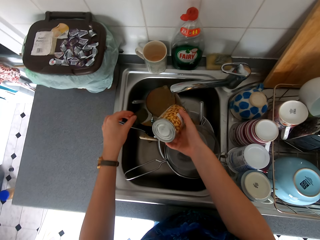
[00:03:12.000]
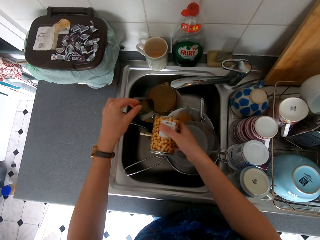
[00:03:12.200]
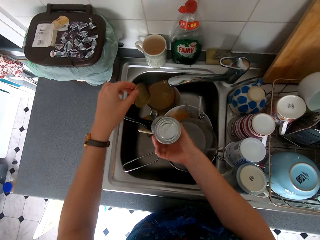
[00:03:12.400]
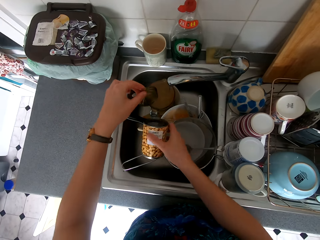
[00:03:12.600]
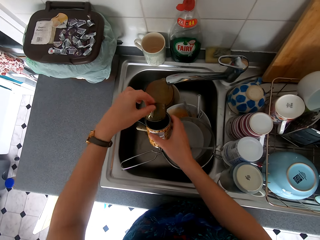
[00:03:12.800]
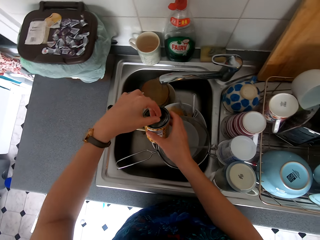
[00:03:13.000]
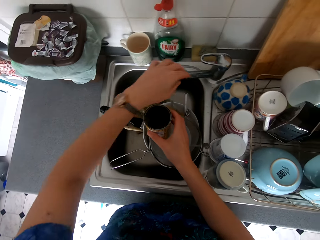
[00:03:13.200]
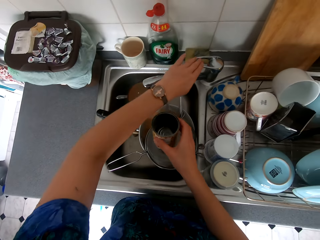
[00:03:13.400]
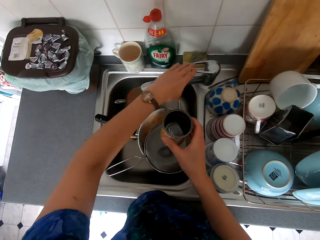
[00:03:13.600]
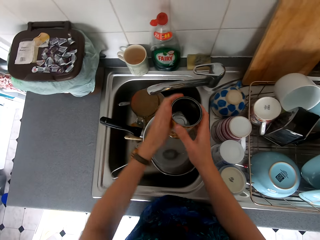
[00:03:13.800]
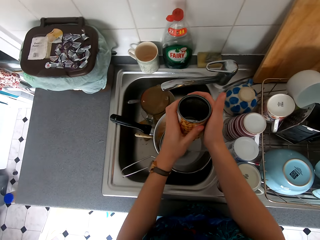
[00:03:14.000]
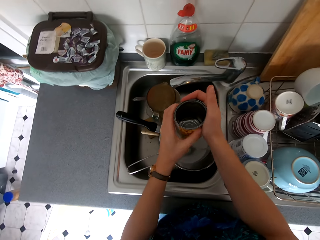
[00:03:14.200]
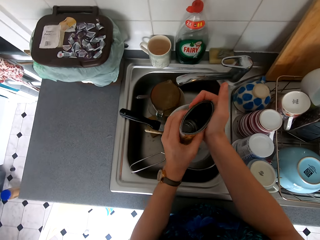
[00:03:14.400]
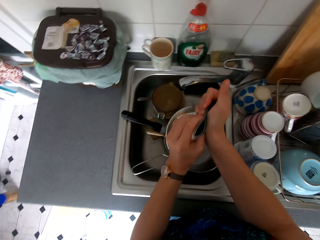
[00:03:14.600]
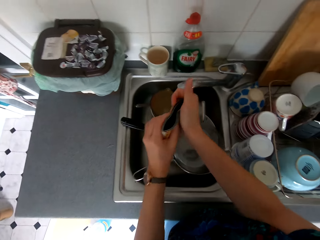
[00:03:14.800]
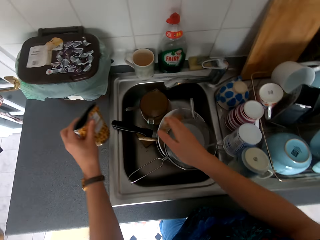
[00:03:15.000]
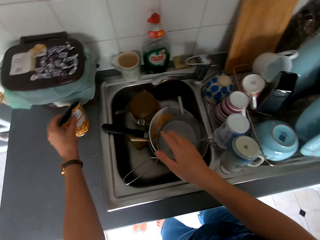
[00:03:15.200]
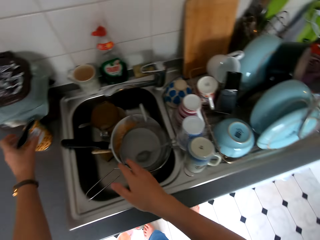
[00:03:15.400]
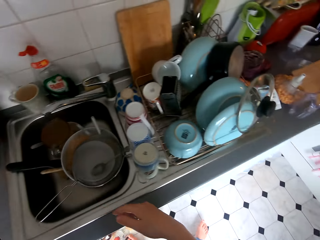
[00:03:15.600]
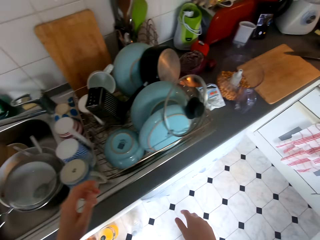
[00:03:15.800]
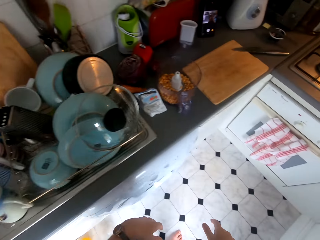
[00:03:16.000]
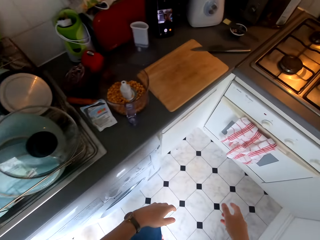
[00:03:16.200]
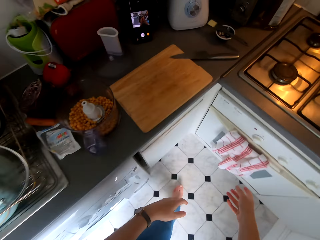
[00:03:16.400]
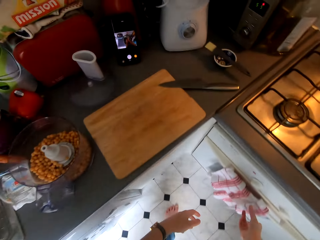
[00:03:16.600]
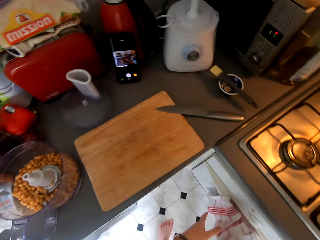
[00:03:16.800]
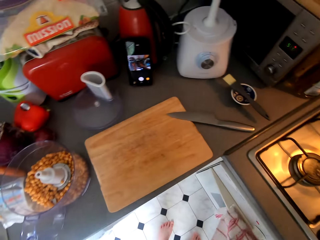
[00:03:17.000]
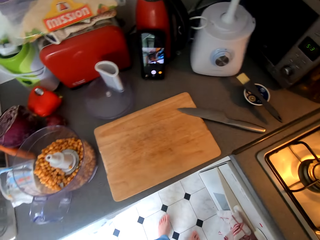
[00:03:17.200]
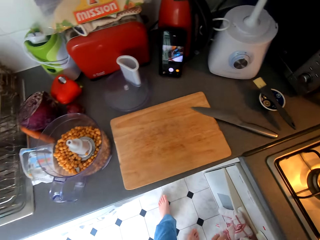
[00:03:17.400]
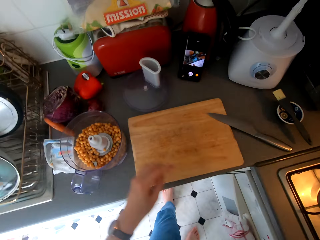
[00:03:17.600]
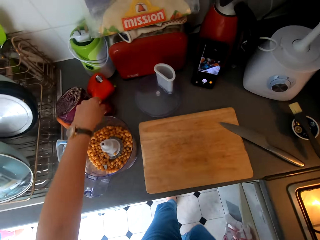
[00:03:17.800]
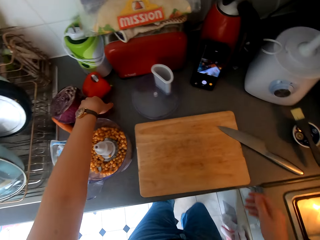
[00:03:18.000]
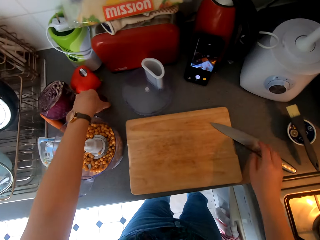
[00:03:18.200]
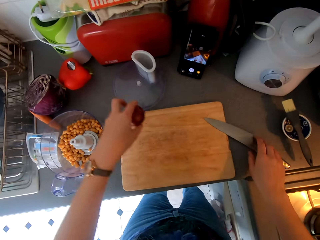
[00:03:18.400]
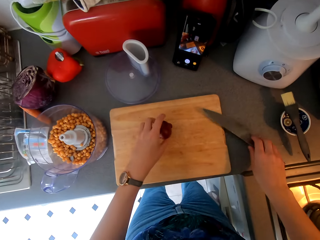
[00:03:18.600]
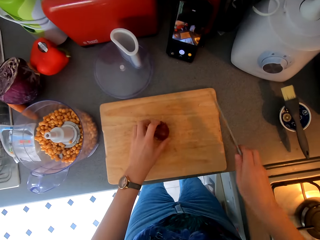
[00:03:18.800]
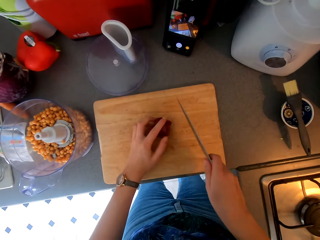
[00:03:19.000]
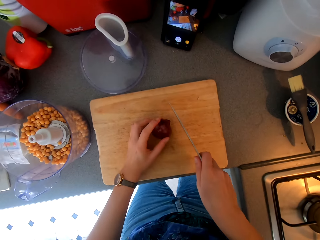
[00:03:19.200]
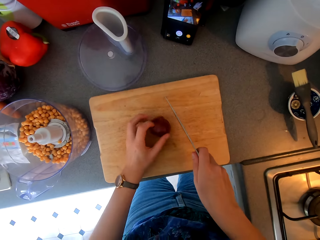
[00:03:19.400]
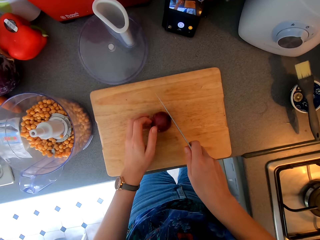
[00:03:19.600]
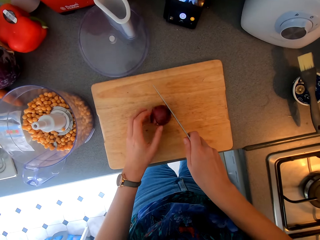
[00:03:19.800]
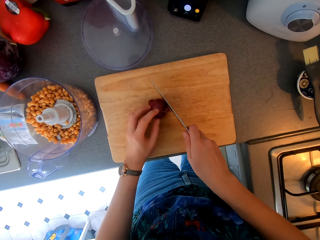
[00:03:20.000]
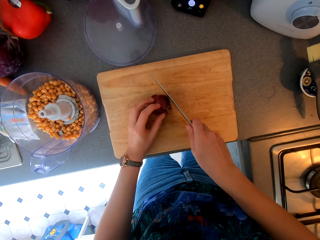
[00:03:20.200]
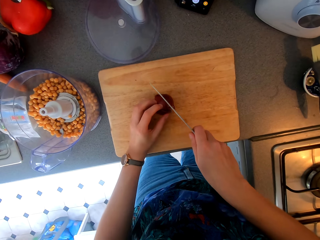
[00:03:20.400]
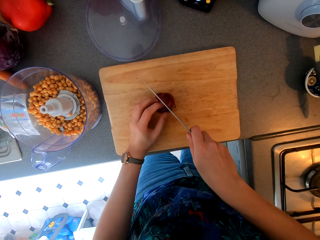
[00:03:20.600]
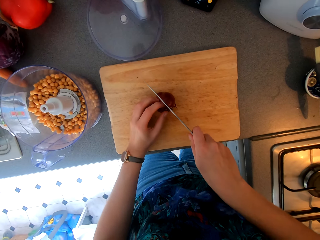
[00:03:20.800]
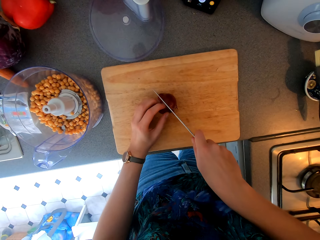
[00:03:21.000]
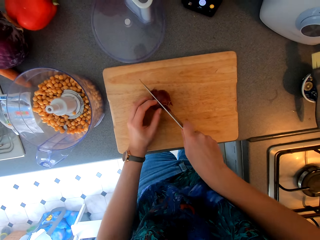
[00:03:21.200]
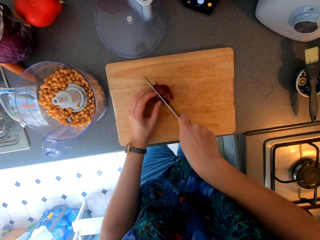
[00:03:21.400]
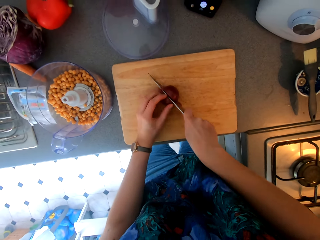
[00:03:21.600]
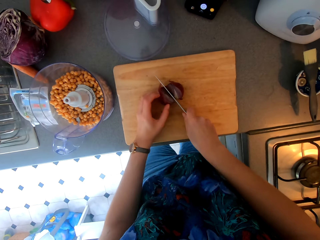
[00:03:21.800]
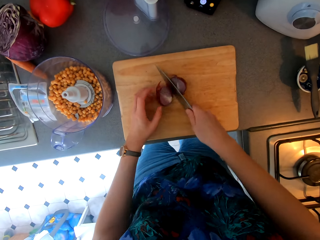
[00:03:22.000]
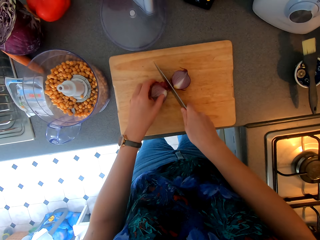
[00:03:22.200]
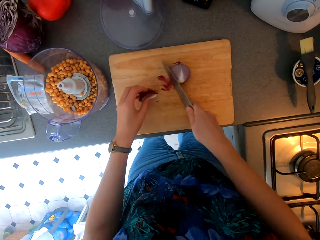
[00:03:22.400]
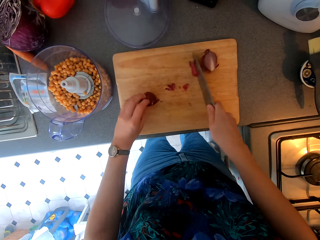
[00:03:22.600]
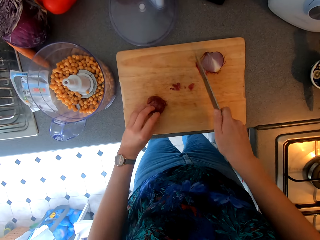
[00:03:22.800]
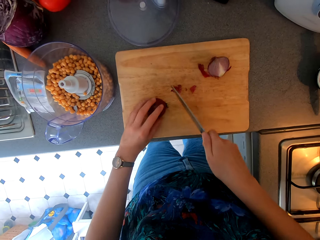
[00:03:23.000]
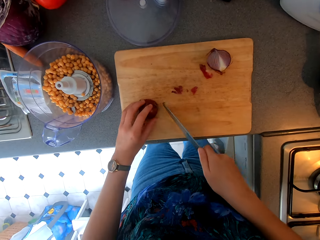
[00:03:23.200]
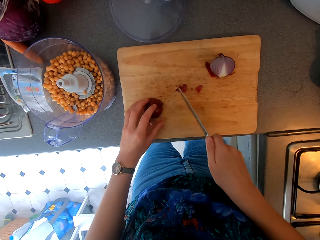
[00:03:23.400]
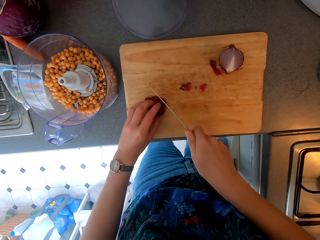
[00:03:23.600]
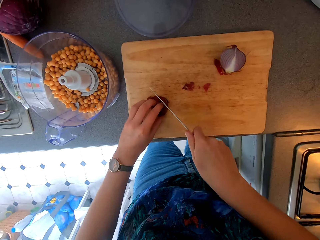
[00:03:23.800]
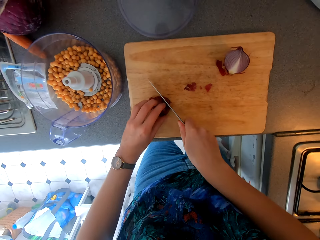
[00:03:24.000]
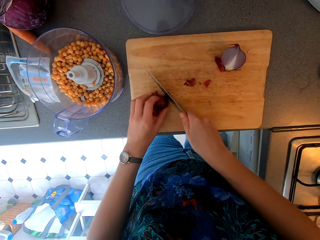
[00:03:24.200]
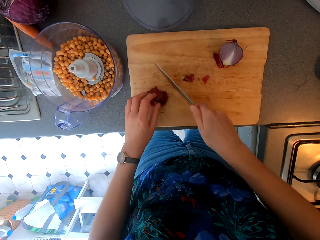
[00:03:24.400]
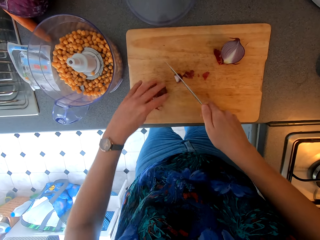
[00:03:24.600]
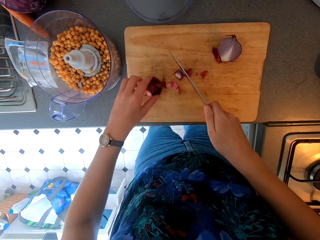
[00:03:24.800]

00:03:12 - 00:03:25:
The camera wearer closes the sink tap. She holds the container or bean tin. She folds the bean tin. She places the bean tin on the table. She walks around the kitchen. She wipes her hands on the kitchen towel. She picks up an onion from the countertop. She chops the onion on the chopping board.

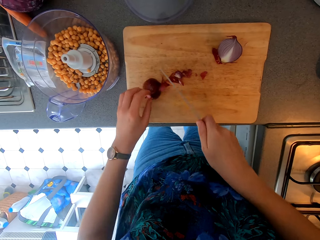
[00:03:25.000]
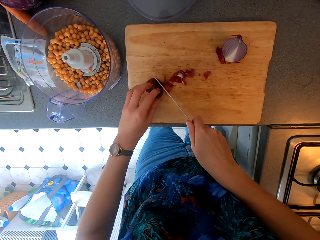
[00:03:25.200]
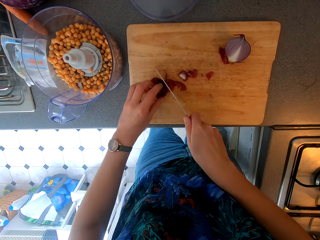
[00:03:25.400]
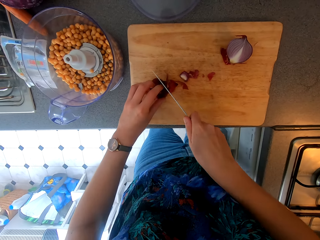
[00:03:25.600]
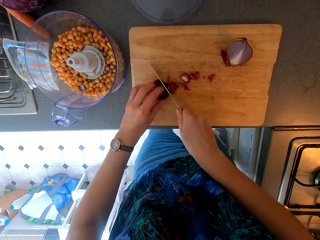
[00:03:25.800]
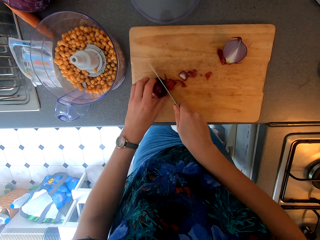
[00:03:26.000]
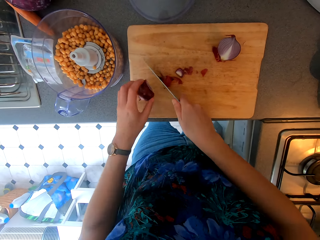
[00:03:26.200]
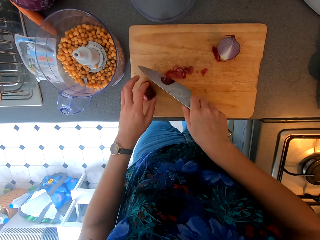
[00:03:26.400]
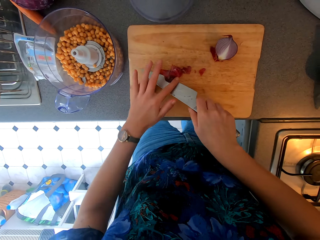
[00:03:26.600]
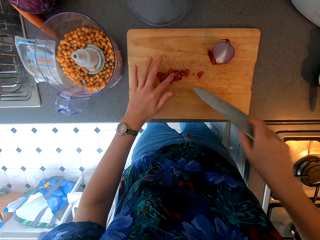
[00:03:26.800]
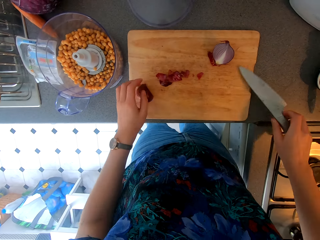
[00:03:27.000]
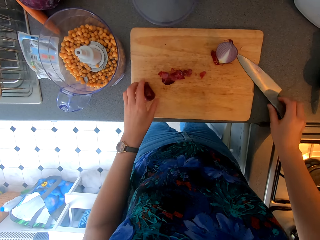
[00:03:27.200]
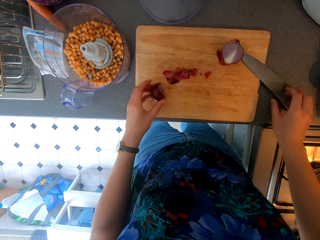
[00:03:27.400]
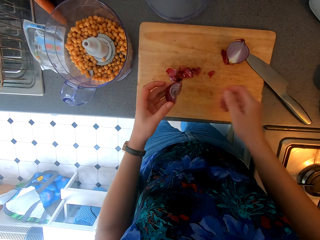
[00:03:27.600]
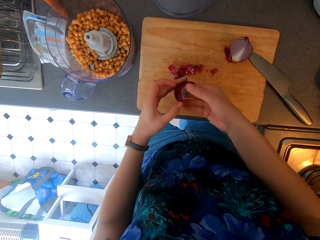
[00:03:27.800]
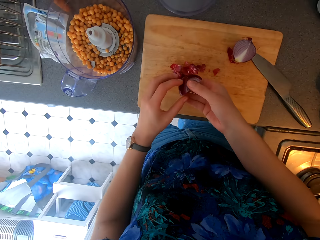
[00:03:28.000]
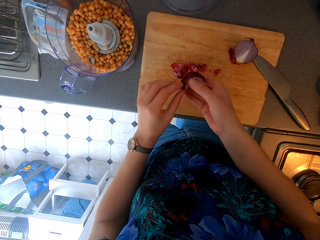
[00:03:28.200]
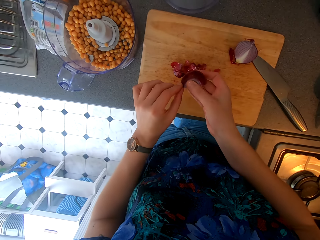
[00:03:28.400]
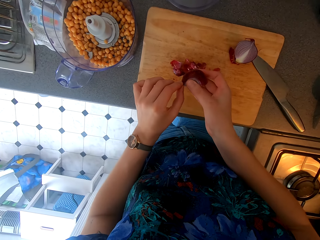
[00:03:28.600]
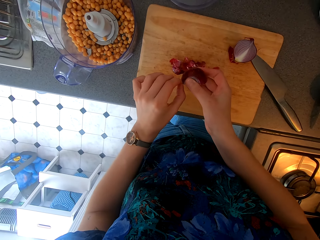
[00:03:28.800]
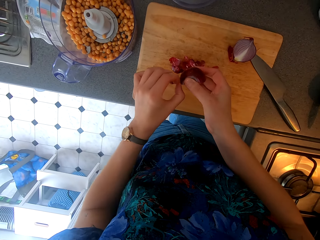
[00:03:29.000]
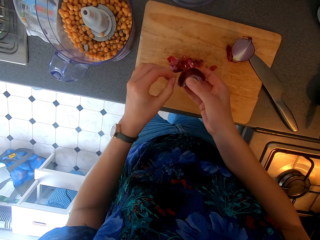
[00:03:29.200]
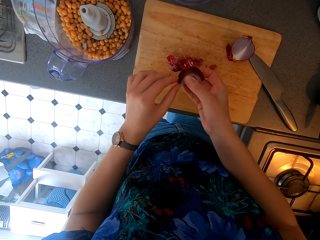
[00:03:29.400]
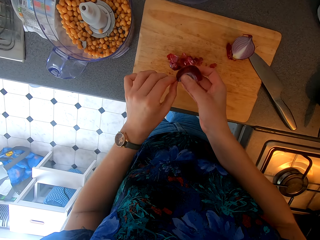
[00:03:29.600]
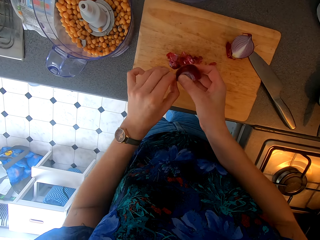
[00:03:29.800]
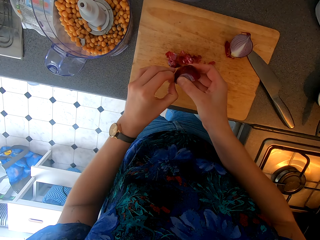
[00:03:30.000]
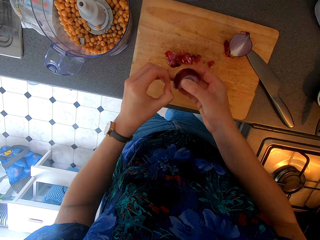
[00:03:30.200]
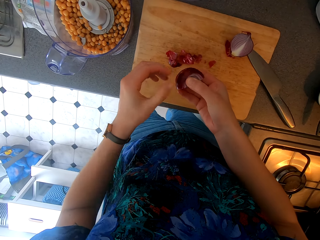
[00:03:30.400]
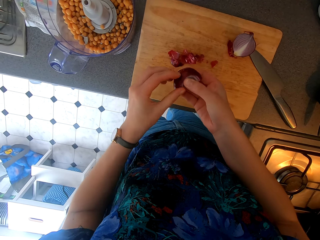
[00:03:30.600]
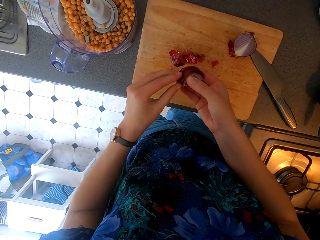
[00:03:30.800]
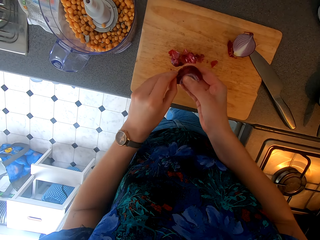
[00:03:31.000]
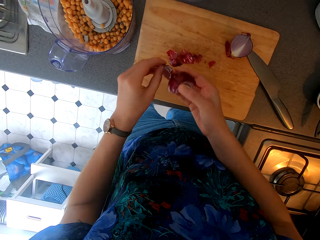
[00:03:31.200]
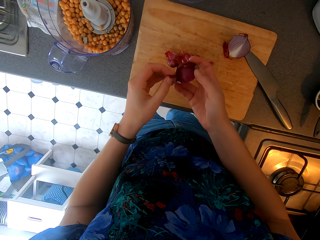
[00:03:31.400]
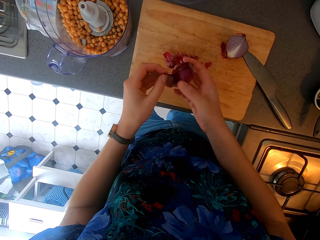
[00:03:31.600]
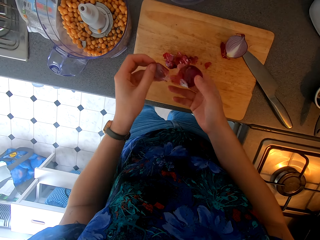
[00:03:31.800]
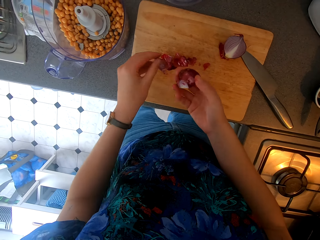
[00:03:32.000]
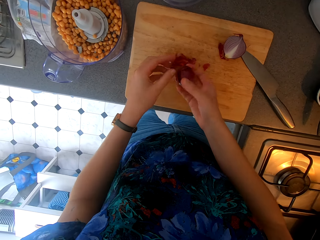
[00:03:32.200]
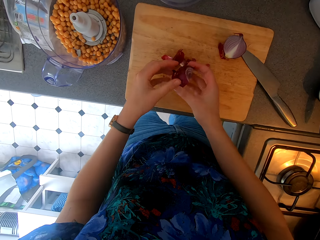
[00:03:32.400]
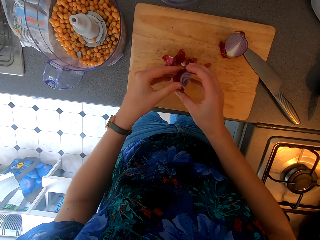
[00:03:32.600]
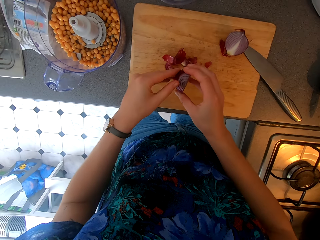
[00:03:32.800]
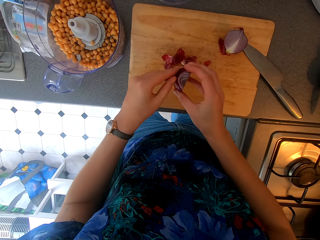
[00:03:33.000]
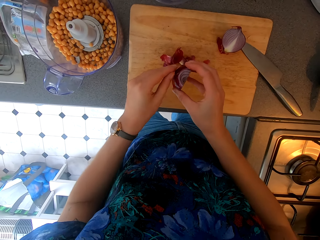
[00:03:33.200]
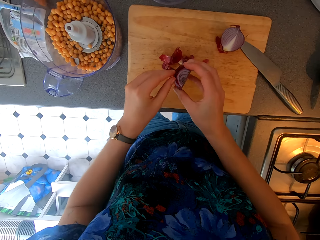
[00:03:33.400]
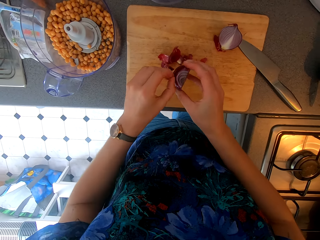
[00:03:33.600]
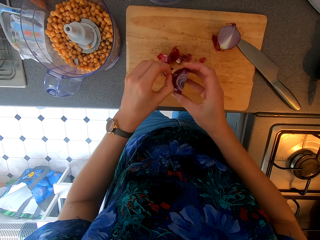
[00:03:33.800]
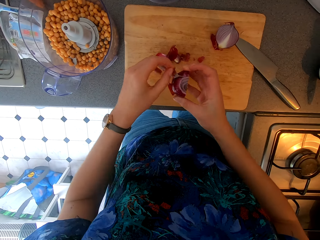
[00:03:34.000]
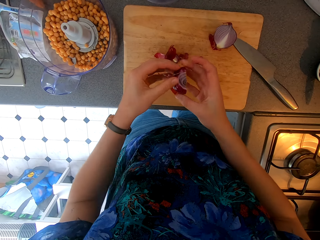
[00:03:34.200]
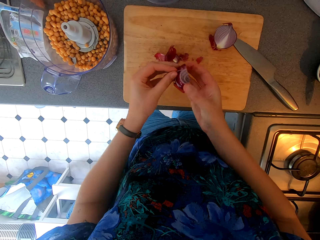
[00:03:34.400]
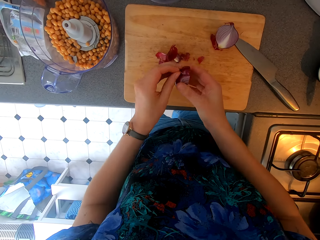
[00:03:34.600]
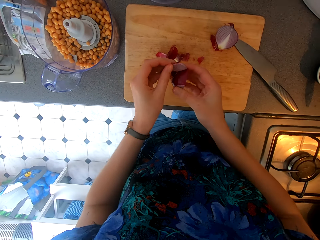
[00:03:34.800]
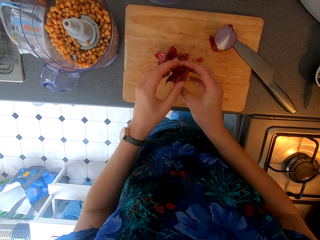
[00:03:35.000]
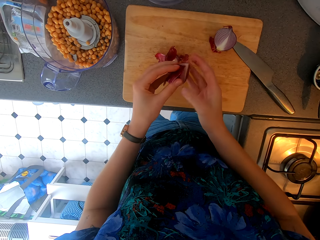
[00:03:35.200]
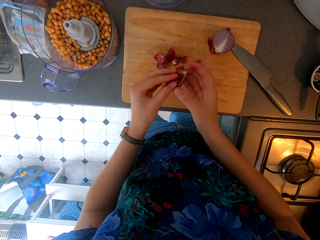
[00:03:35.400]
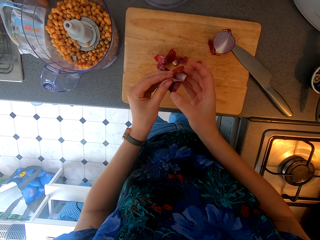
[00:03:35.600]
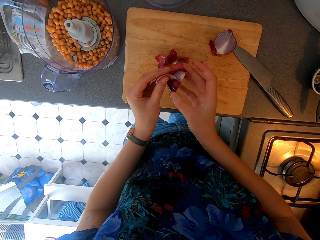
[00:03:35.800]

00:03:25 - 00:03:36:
The camera wearer puts the knife down. They peel the onion.
